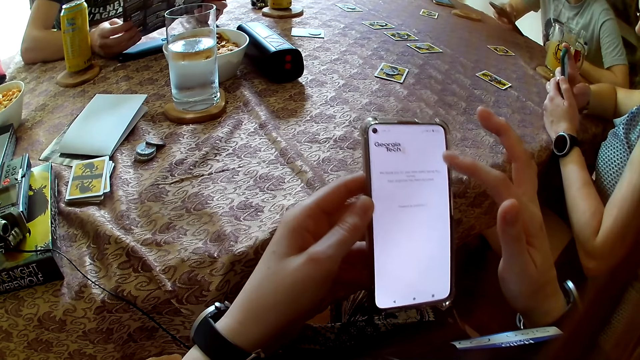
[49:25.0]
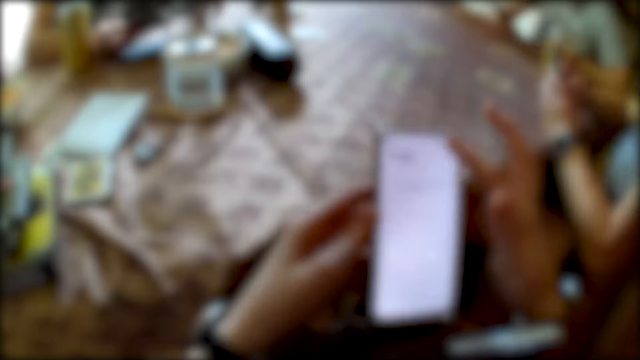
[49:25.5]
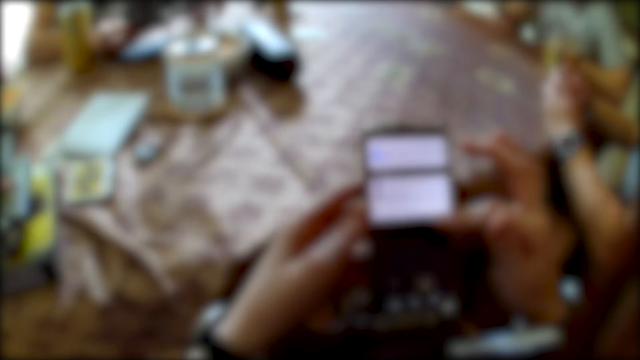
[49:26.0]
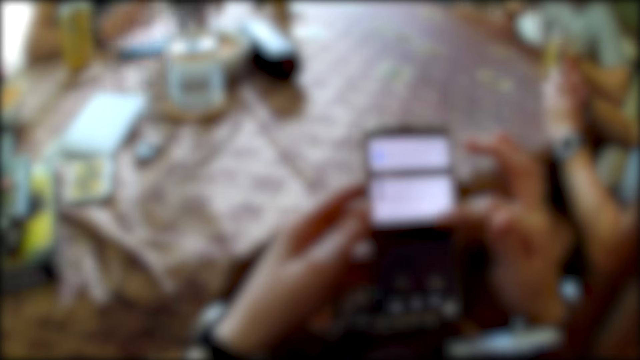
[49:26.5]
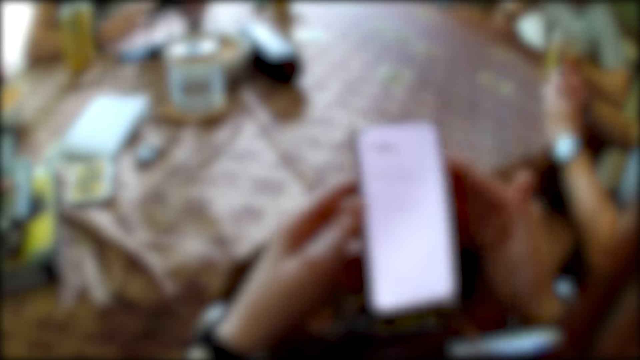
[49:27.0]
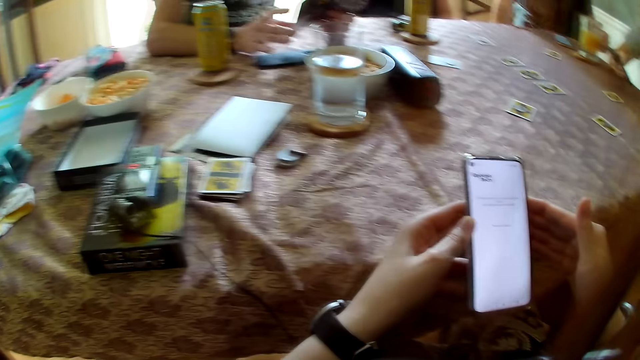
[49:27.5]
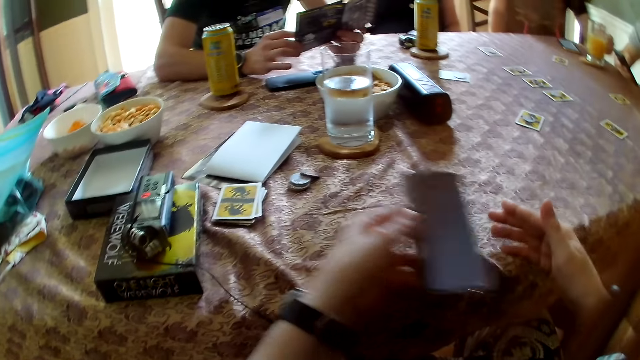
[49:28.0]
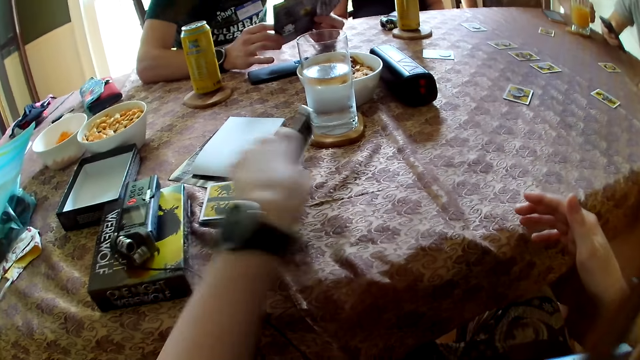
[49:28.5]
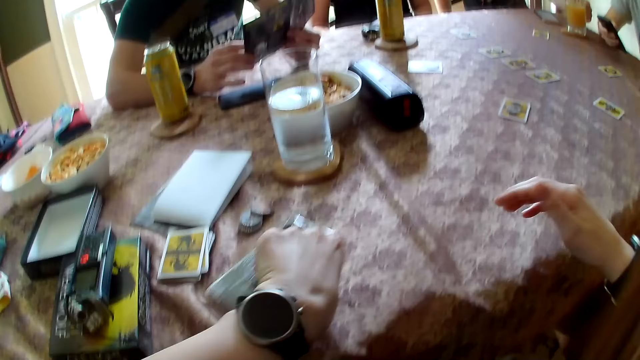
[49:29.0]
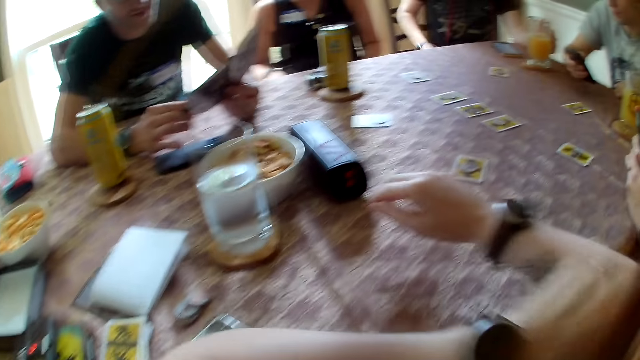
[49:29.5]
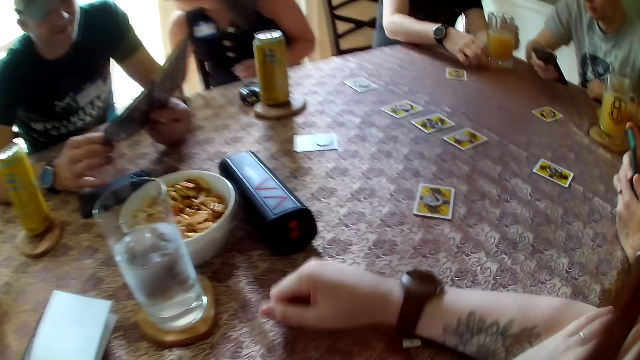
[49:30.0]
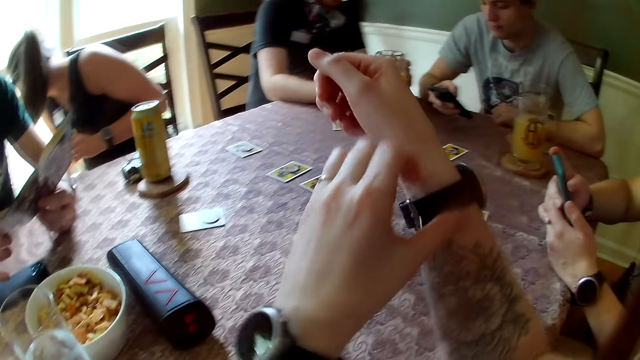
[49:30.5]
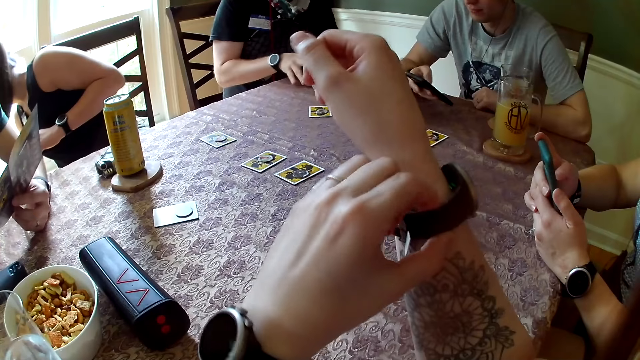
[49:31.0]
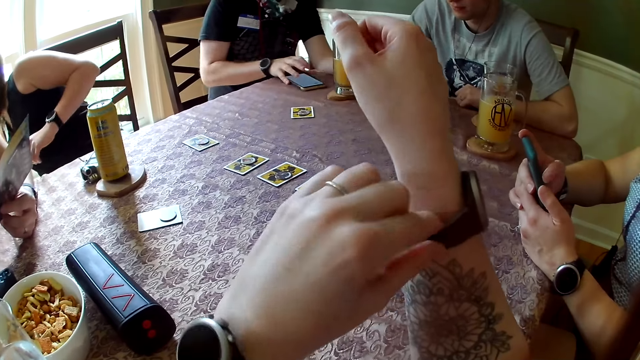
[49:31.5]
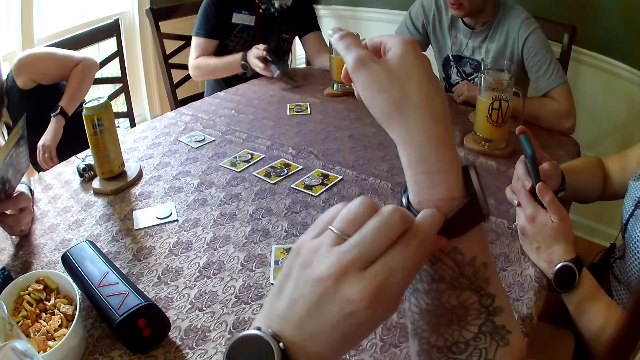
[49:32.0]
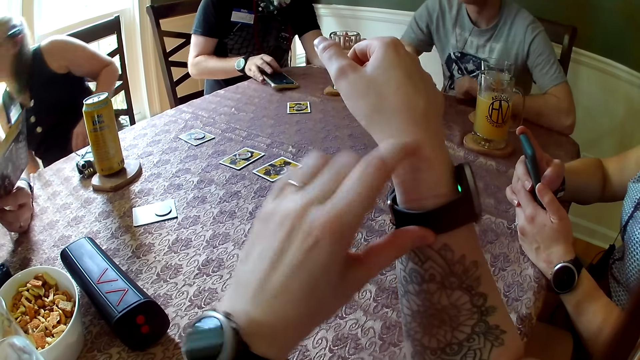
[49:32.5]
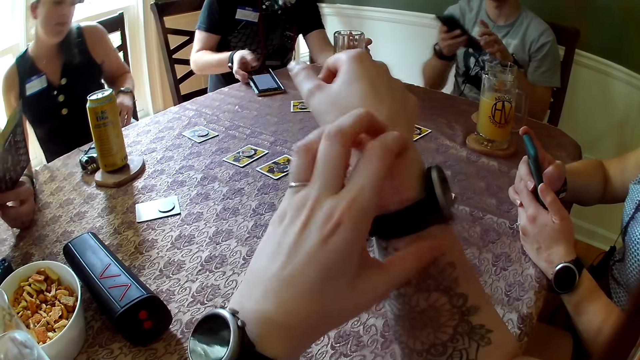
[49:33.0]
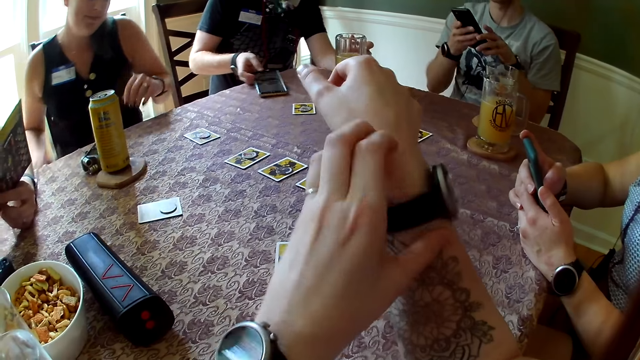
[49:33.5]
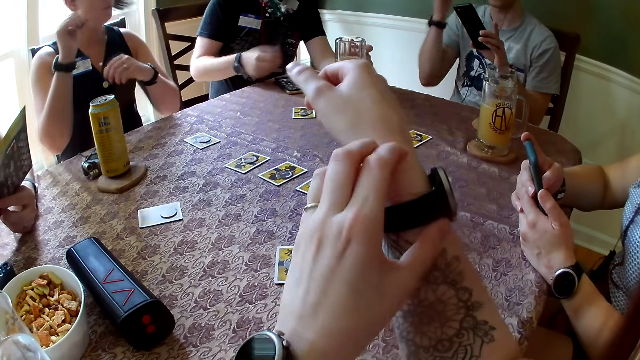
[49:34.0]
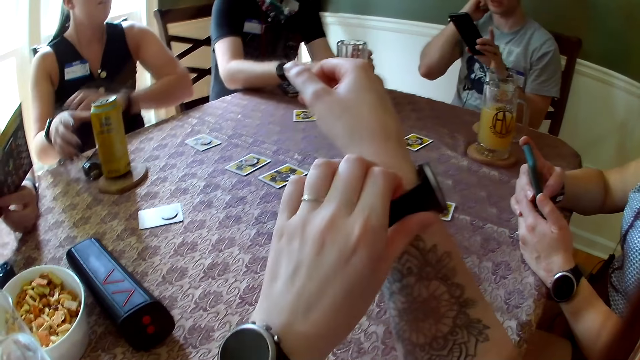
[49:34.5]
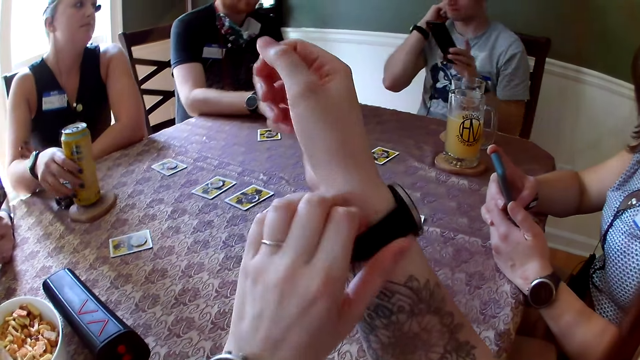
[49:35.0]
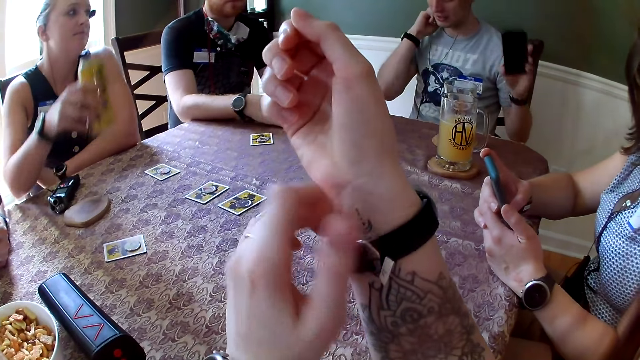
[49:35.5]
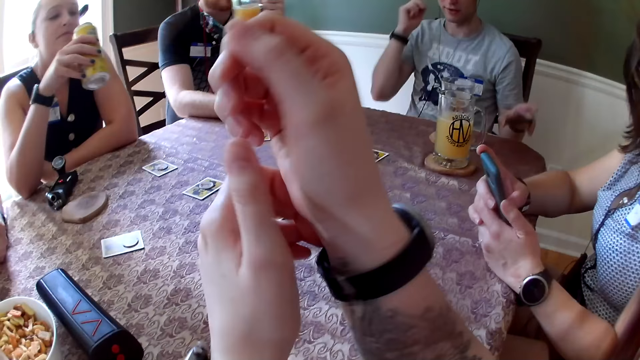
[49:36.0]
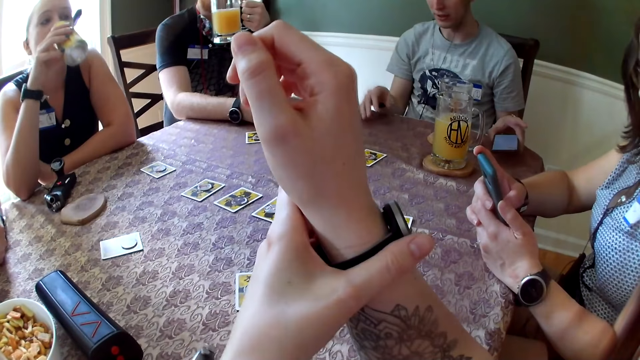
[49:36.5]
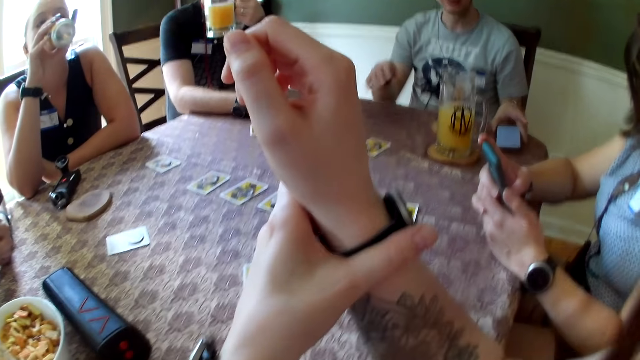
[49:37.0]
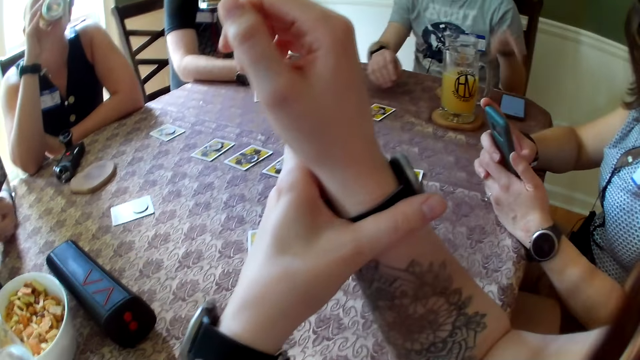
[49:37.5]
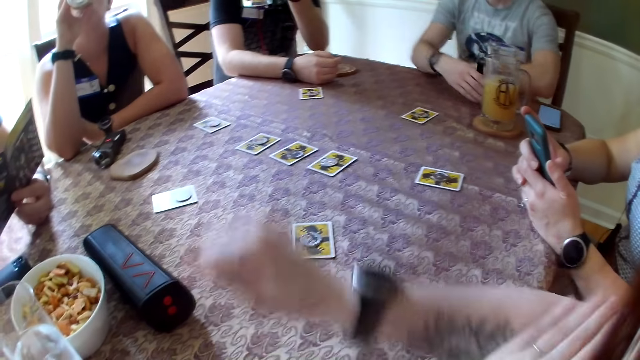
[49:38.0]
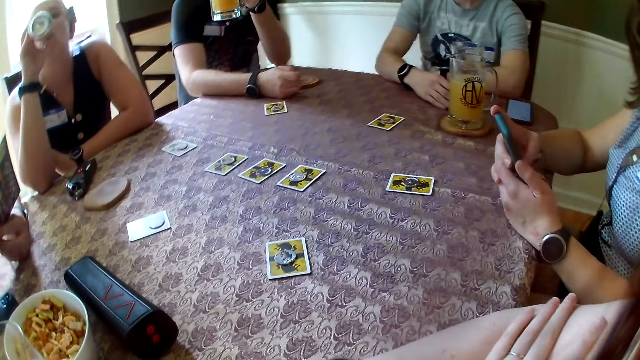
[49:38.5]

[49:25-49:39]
The camera wearer drops his phone on the table with his left hand. A man turns his phone on the table with his right hand. The camera wearer touches the wrist watch. A woman picks the canned juice from the table with her right hand. Another man drops his phone on the table with his left hand. The woman drinks from the canned juice in her right hand.

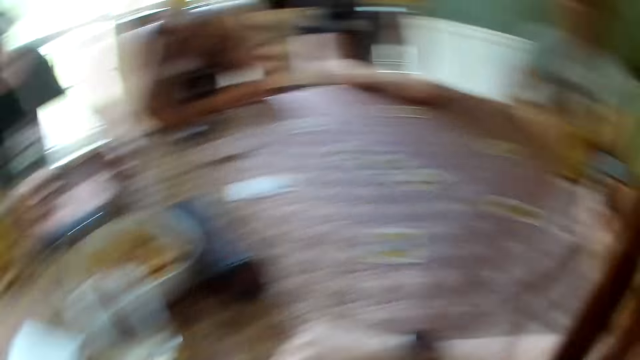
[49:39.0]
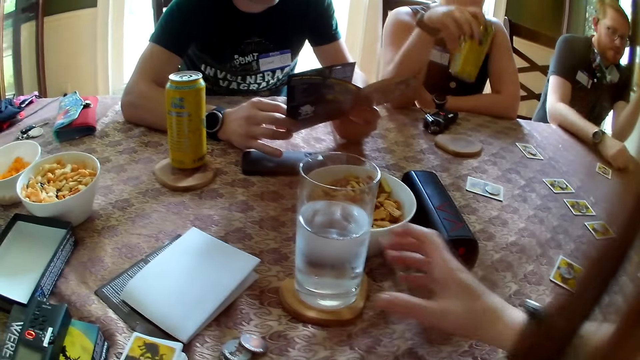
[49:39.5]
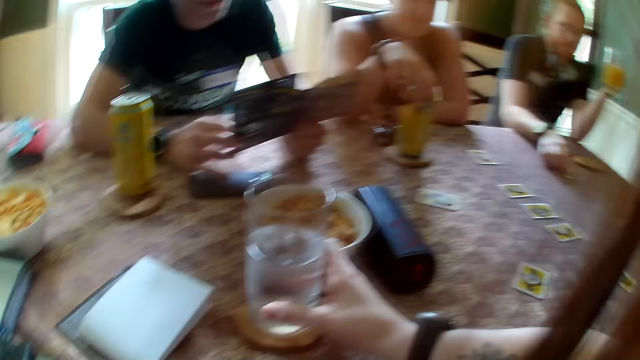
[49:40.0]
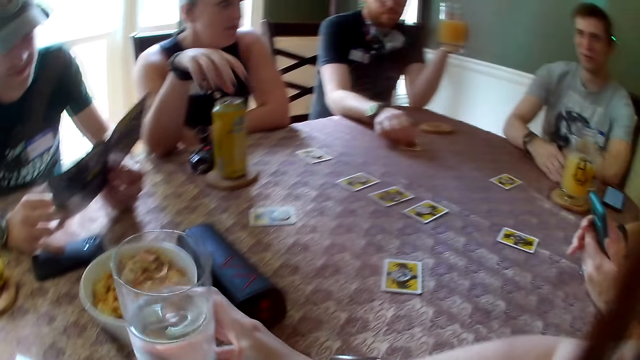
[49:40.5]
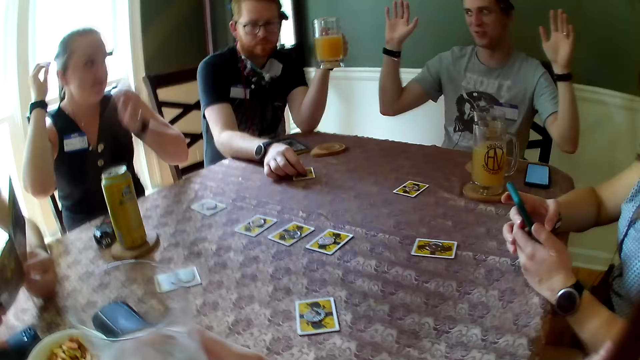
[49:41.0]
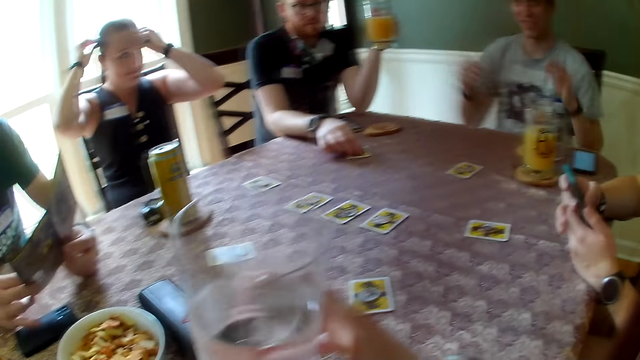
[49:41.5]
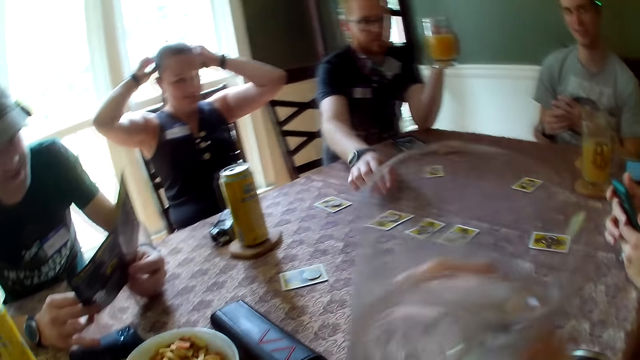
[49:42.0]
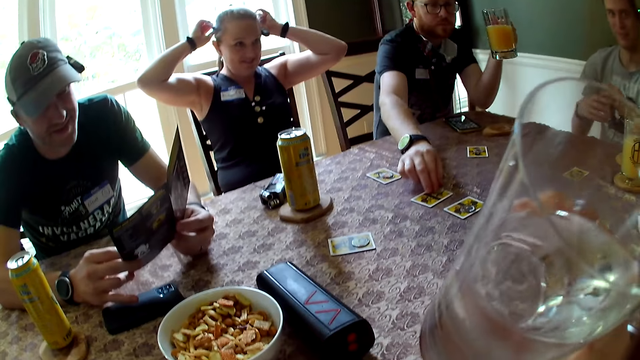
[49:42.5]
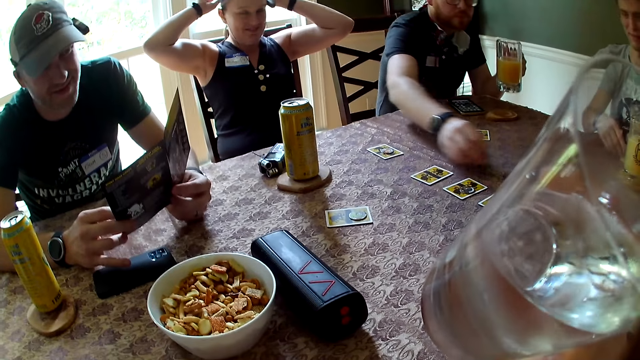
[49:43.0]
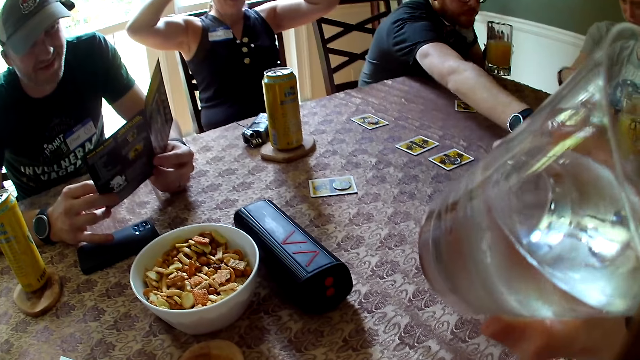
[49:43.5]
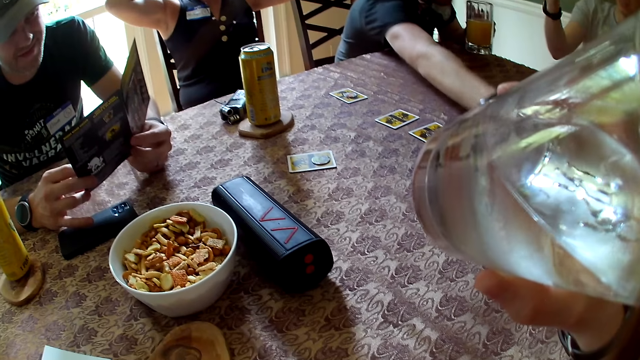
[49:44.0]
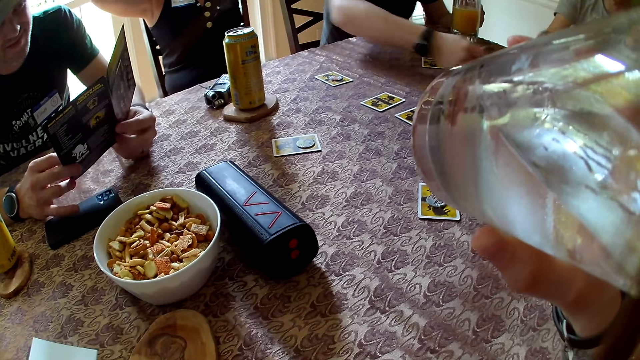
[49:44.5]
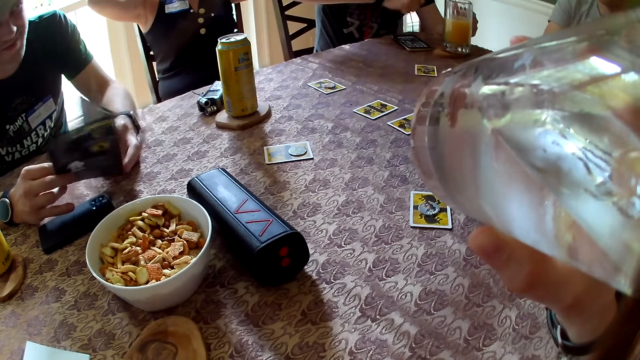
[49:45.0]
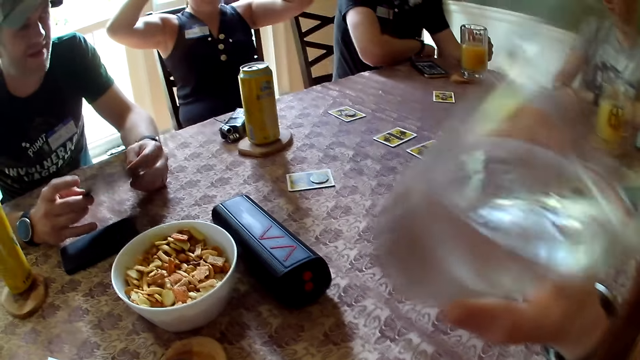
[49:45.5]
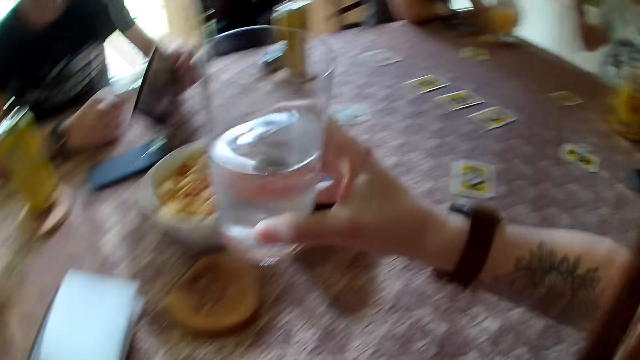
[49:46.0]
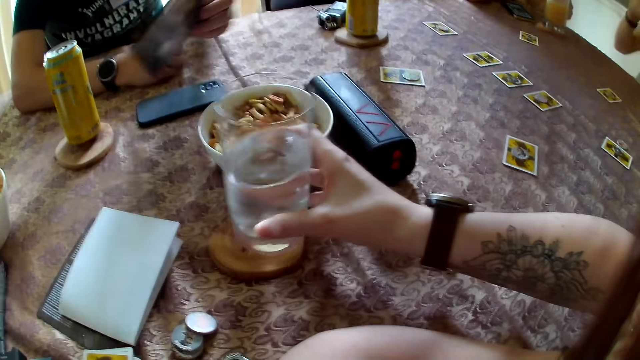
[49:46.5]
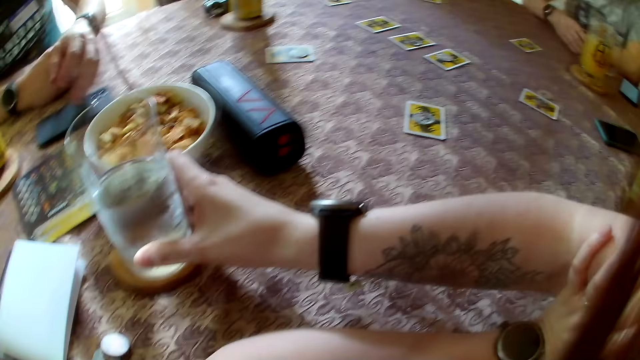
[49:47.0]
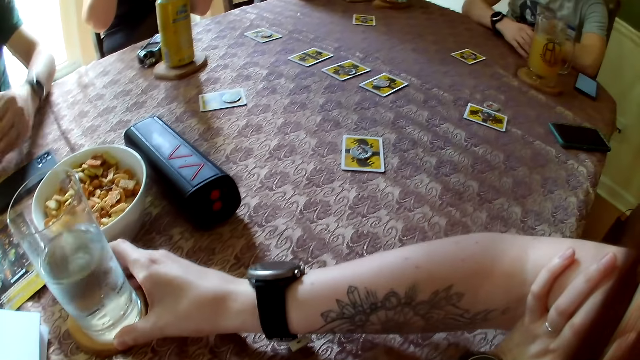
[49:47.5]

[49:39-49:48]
The camera wearer picks the glass cup of water from the table with his right hand. A man places his right hand on a card on the table. A woman drops the canned juice on the table with her right hand. The man touches cards on the table with his right hand. The camera wearer drinks the water in the glass. He puts the cup of water on the coaster on the table. The man puts the manual on the table with his right hand.
